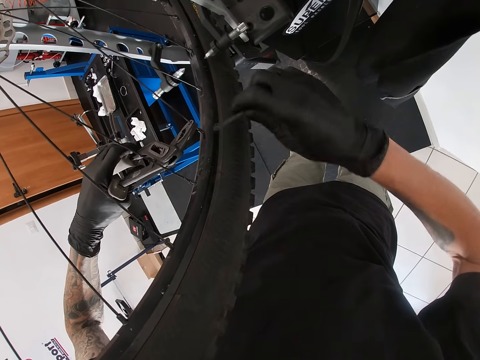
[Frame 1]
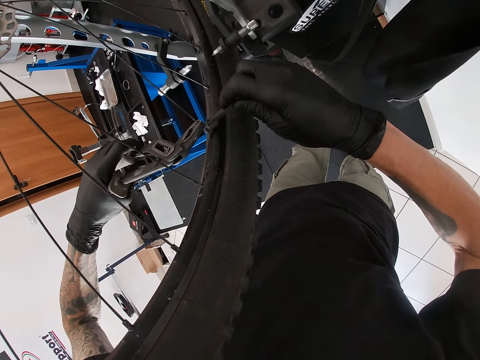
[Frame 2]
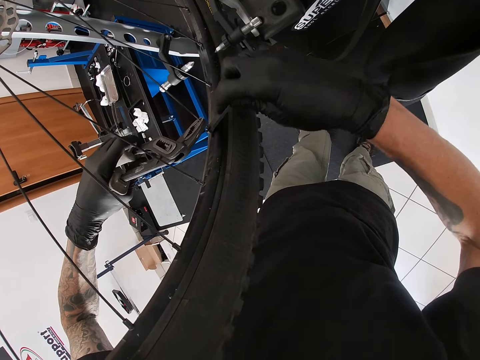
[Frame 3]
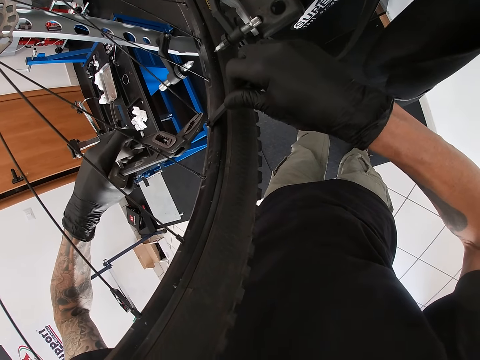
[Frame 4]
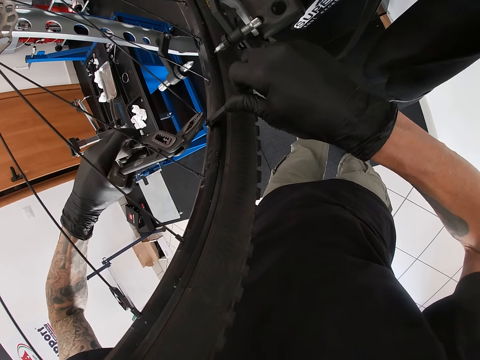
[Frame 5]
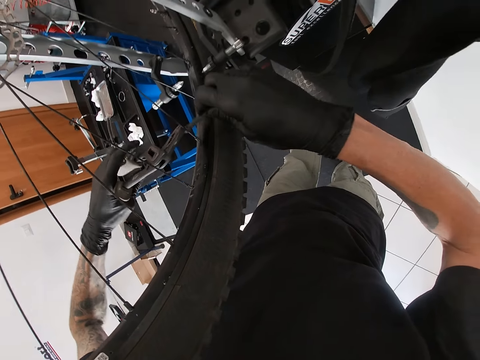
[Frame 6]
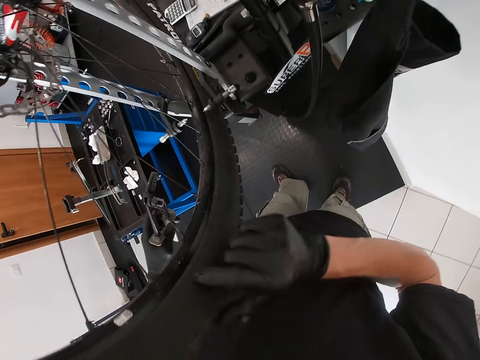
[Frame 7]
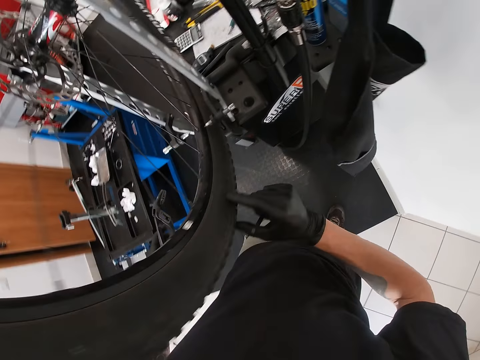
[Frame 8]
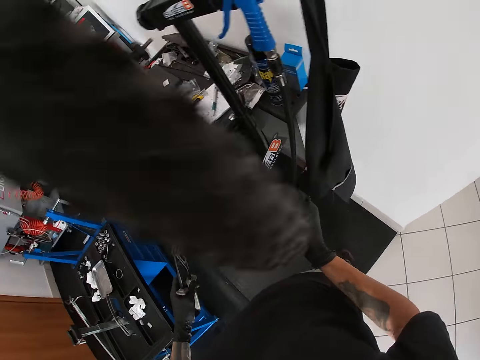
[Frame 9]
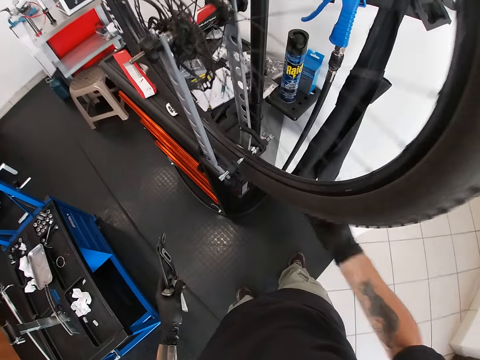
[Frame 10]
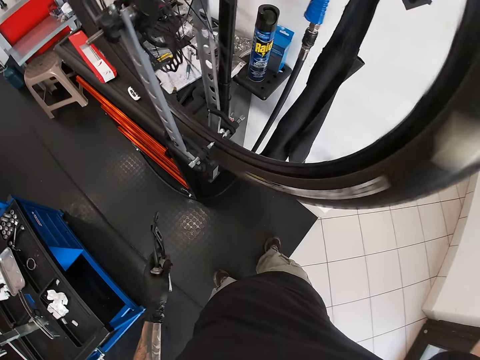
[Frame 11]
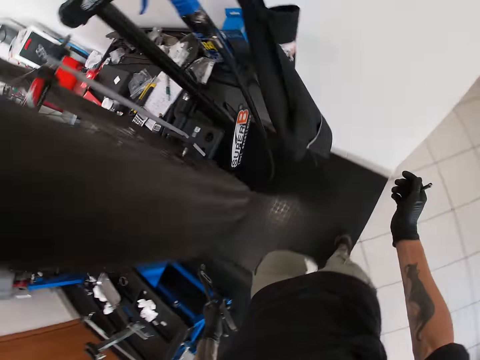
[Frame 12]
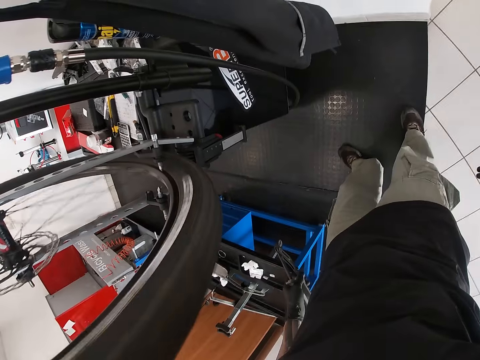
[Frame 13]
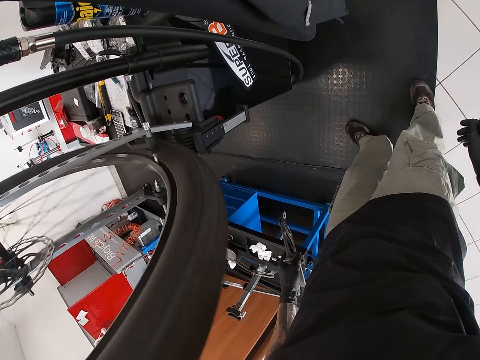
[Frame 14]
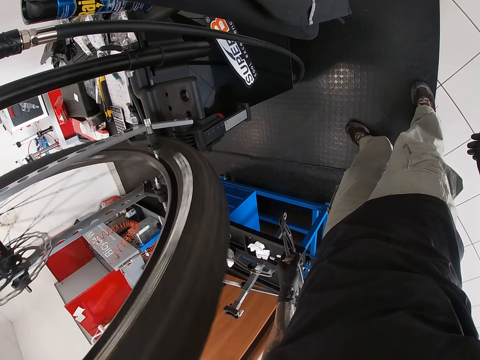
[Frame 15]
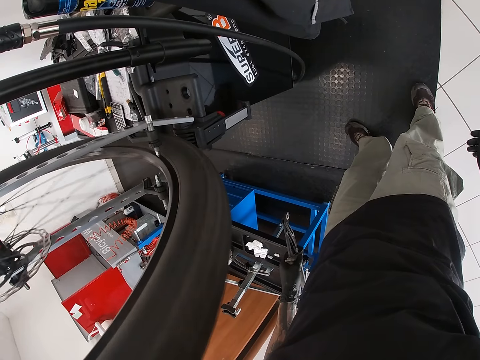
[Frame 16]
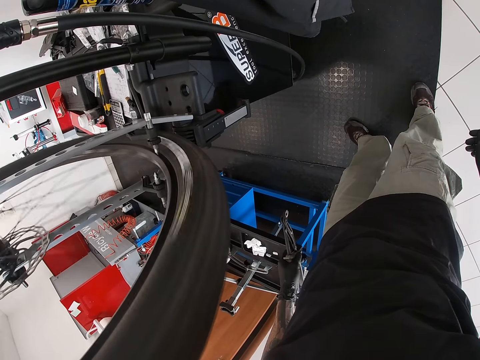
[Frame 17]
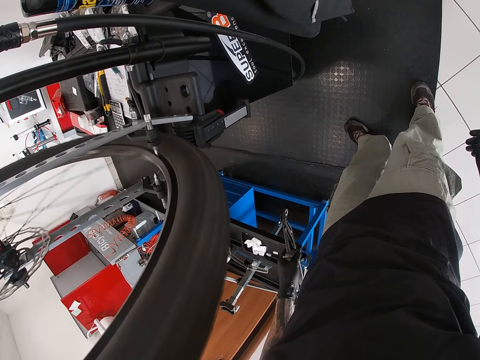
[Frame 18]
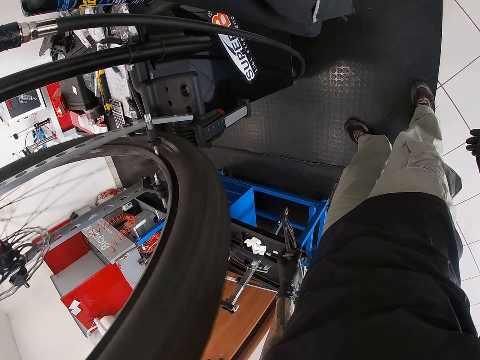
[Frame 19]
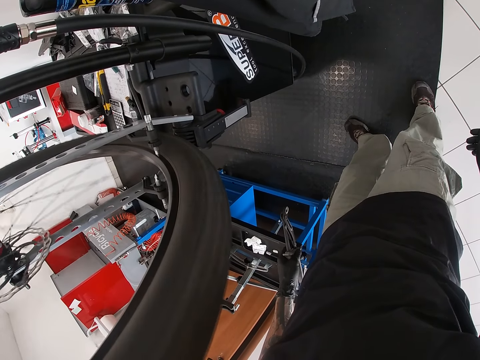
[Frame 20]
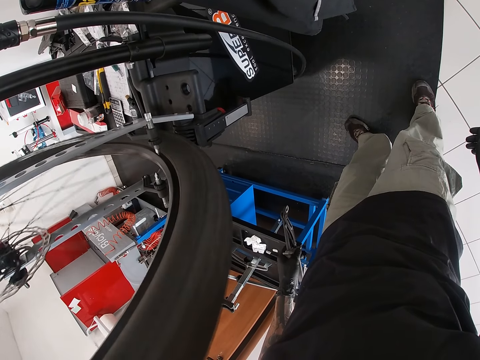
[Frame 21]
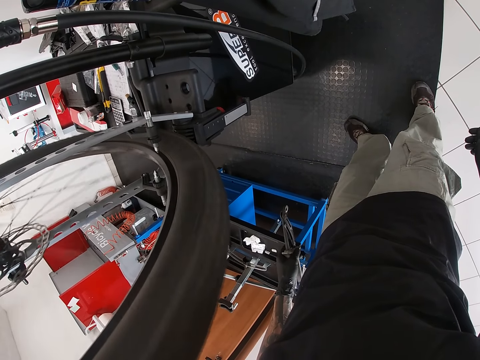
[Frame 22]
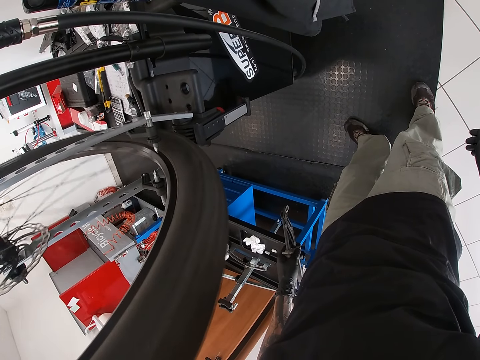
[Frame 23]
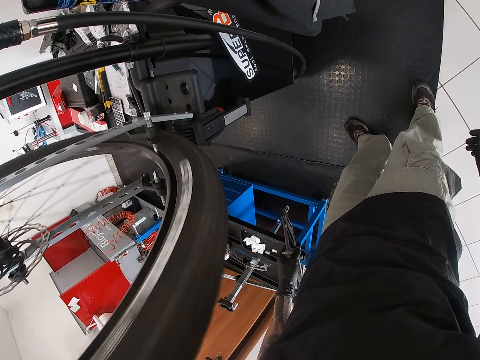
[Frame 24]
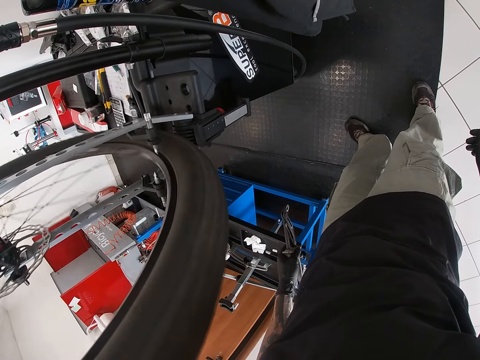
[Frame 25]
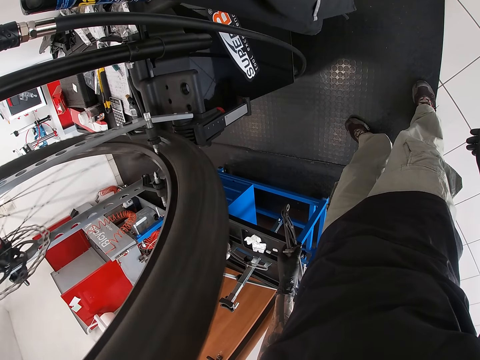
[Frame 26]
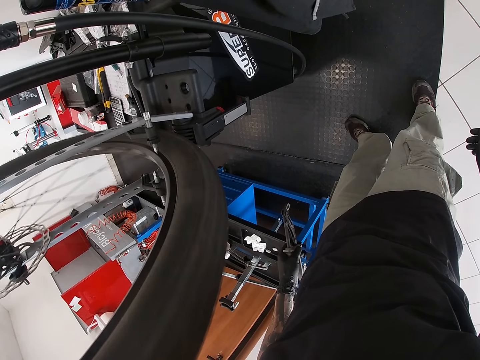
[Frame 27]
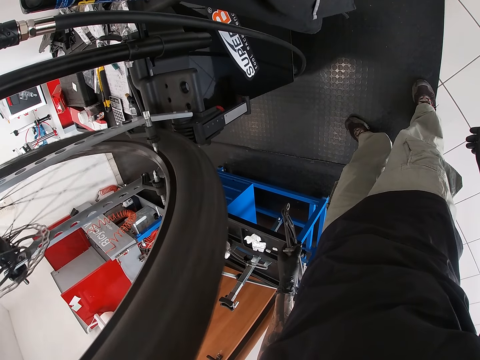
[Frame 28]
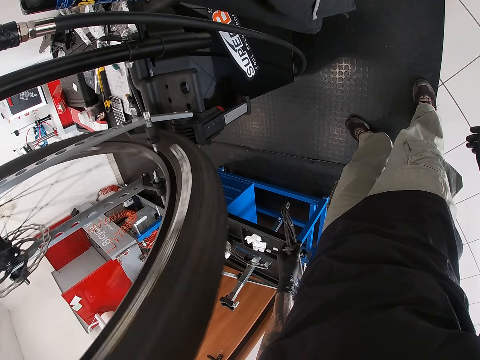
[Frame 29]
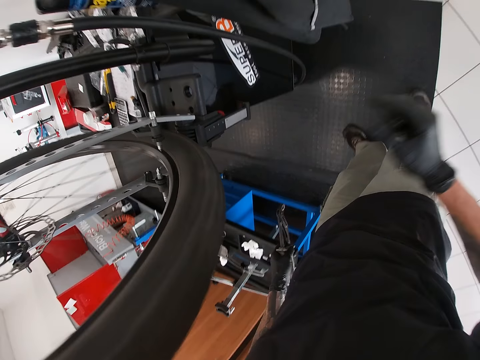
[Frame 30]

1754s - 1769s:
The camera wearer tightens the spoke nipple with the spoke wrench in his right hand. He holds the spoke. He spins the tire with his right hand.

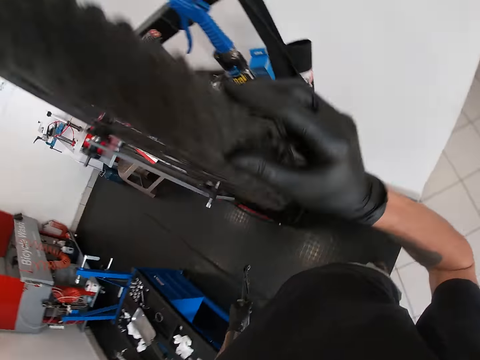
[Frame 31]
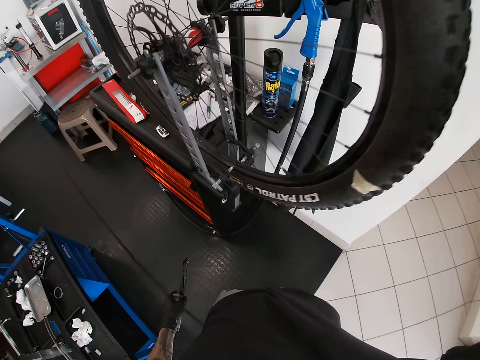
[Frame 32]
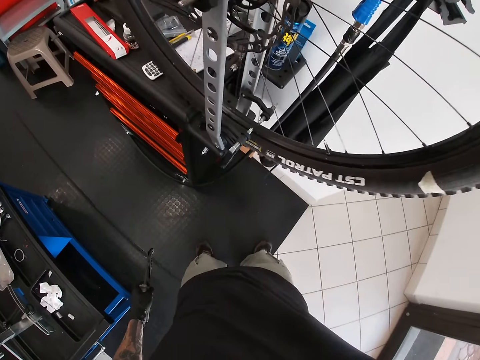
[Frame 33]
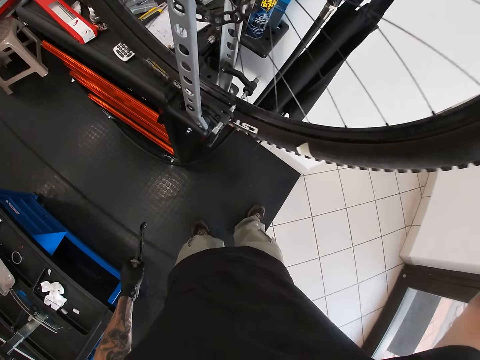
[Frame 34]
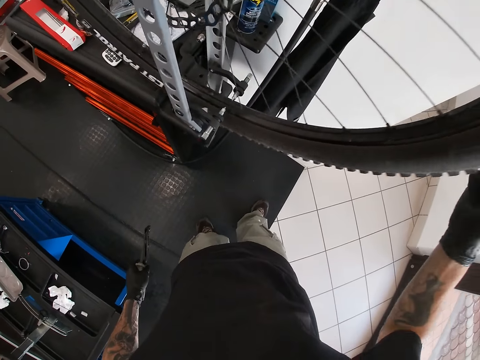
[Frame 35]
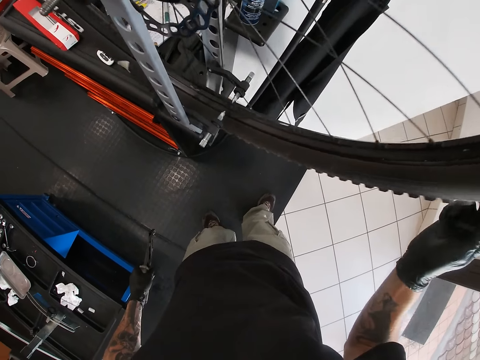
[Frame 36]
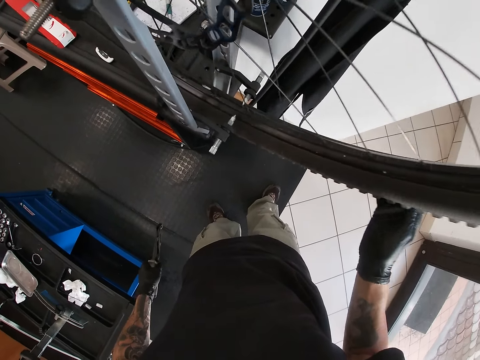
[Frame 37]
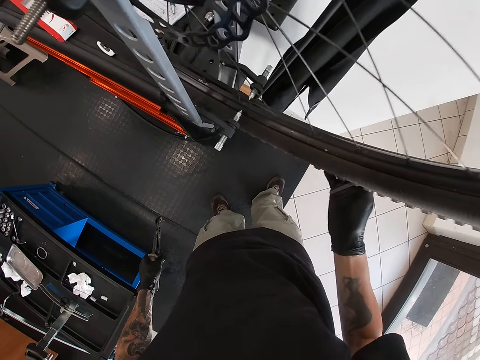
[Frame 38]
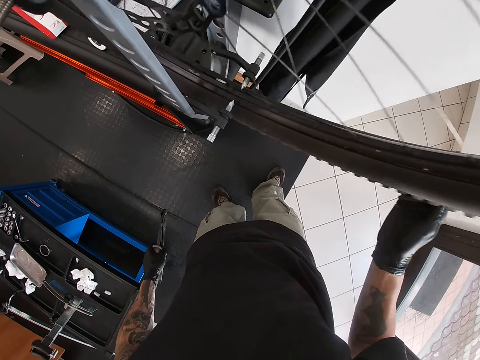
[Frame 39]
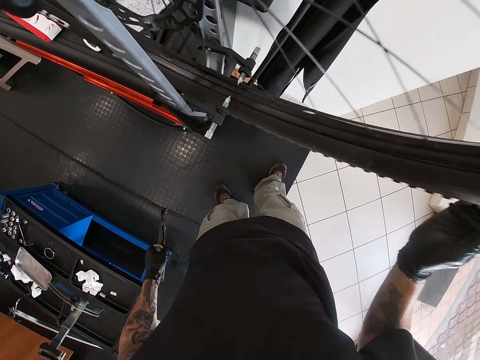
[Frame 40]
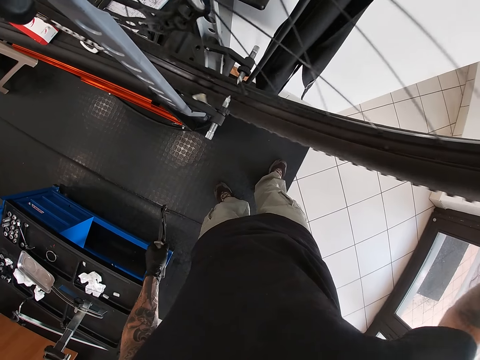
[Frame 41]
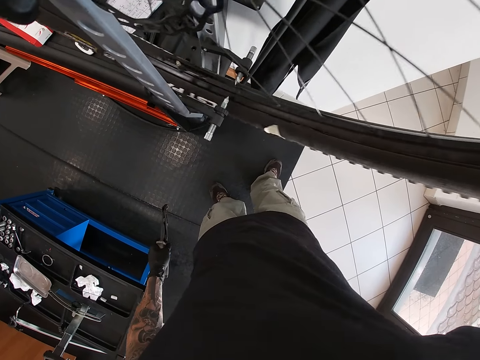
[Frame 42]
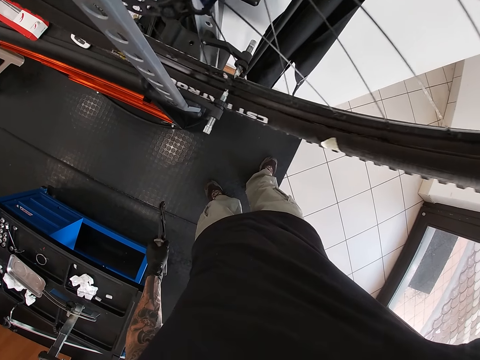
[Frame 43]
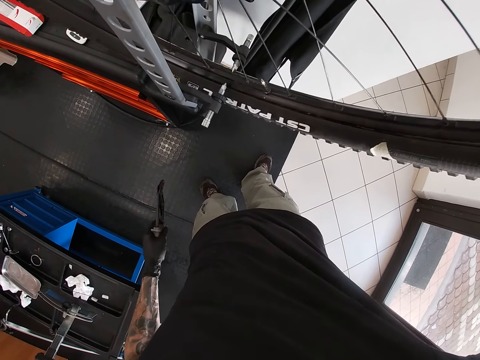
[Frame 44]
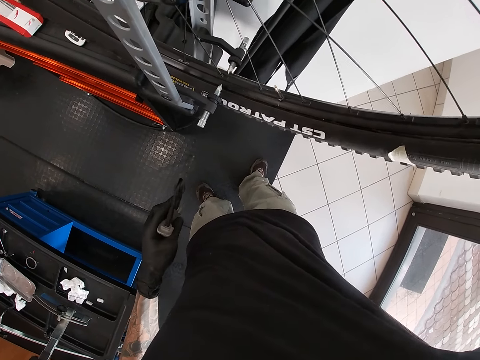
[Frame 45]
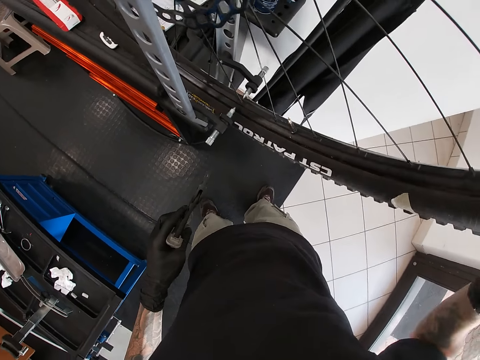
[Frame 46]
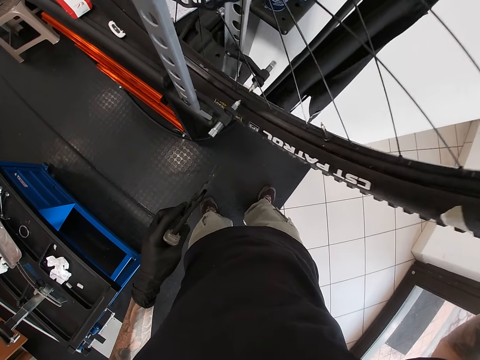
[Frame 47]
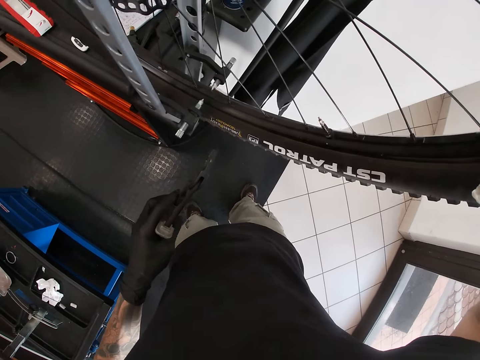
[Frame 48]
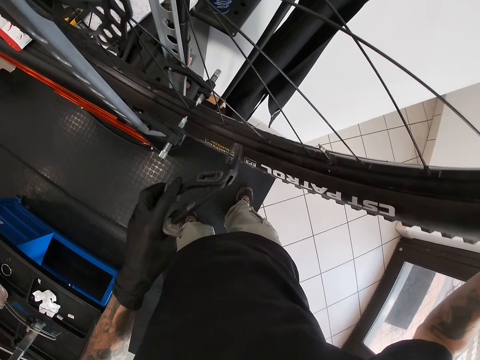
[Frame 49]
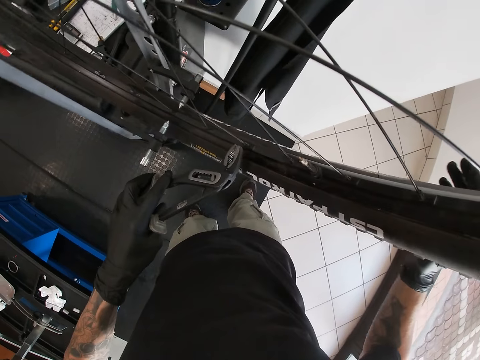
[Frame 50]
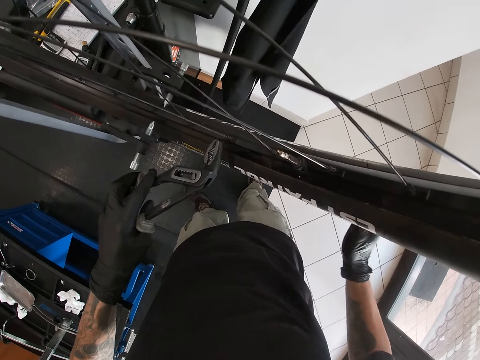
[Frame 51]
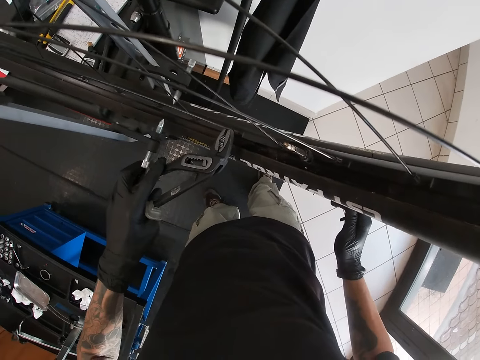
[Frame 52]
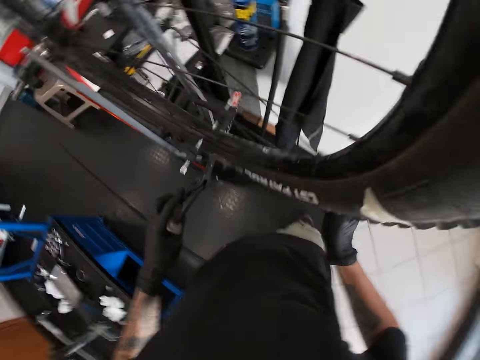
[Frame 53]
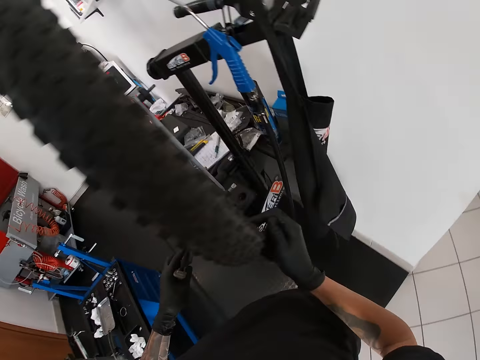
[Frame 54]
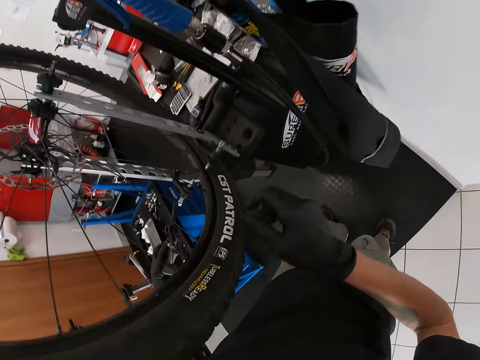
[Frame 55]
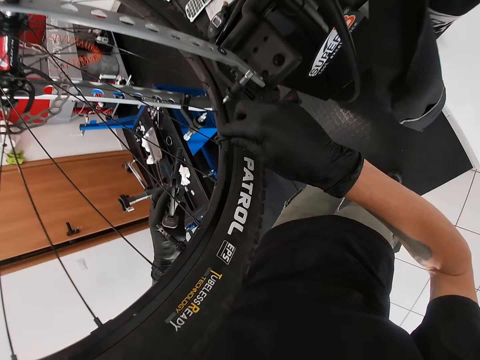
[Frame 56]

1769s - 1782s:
The camera wearer rotates the wheel anticlockwise. They rotate the wheel clockwise.
